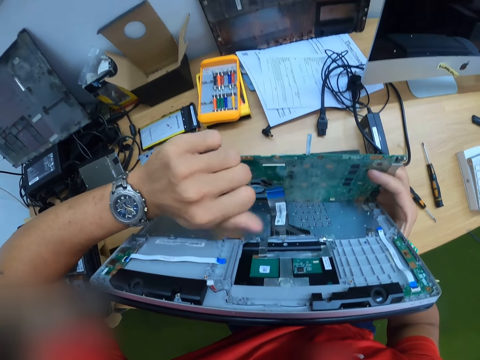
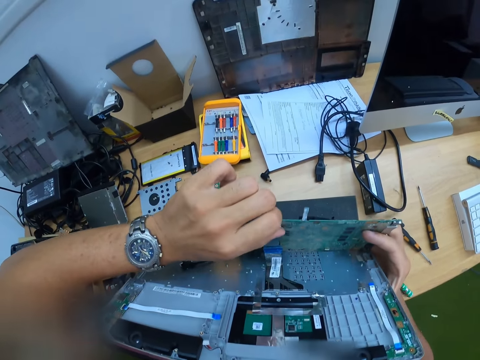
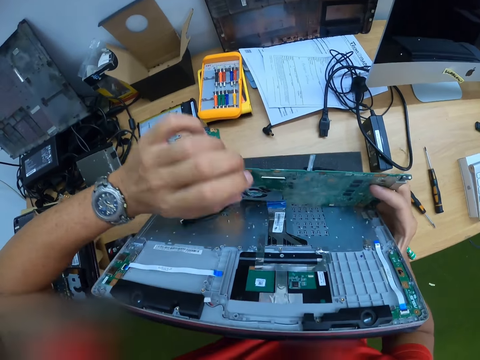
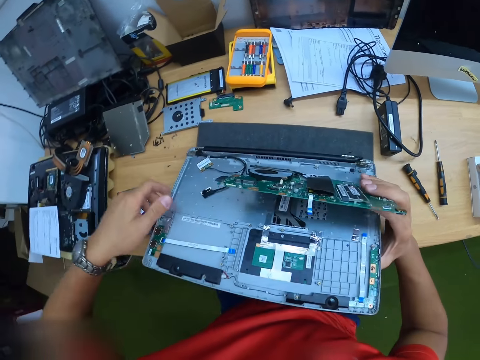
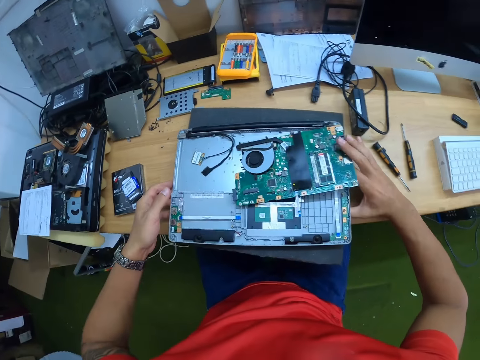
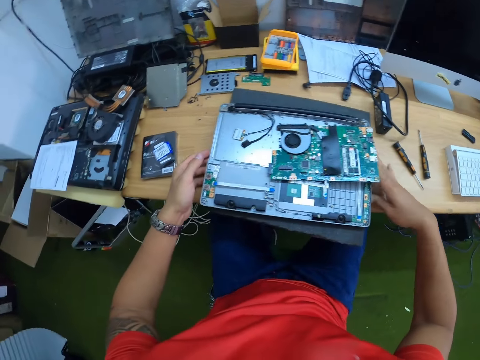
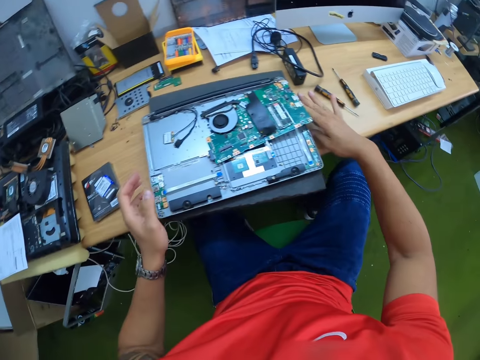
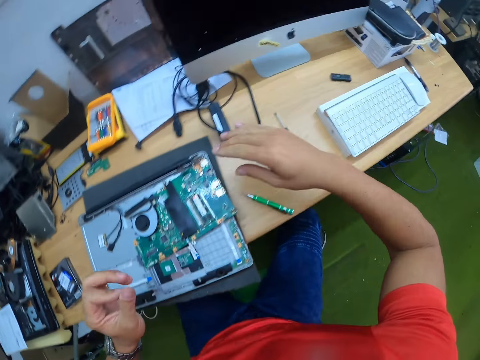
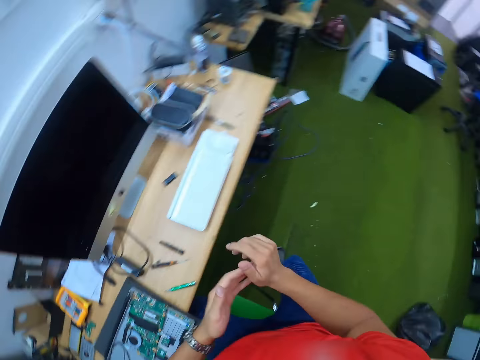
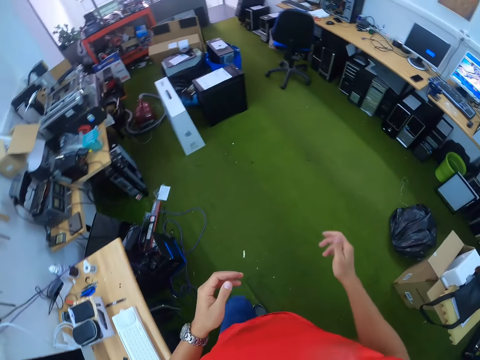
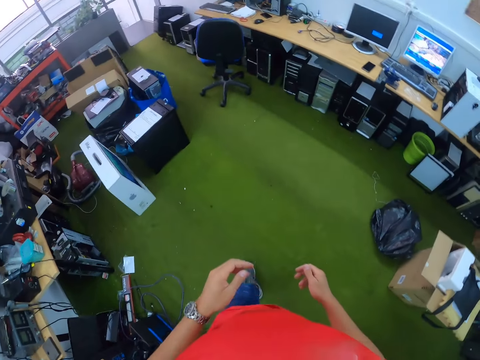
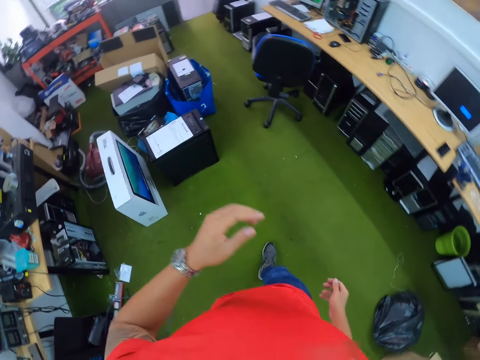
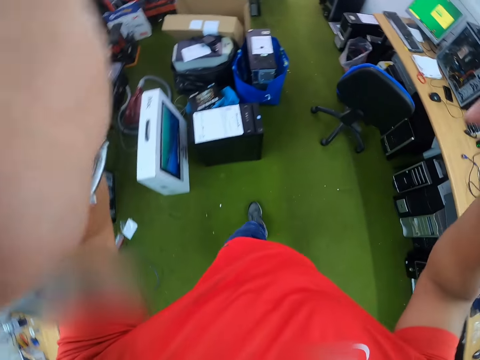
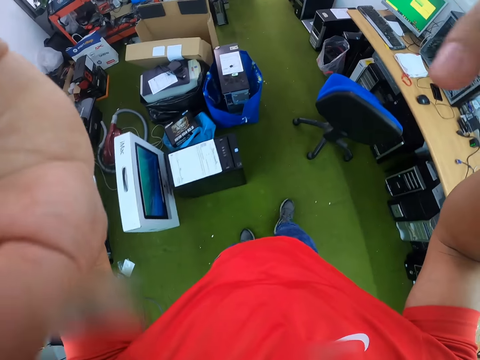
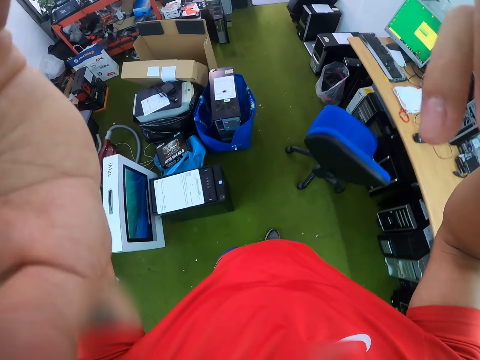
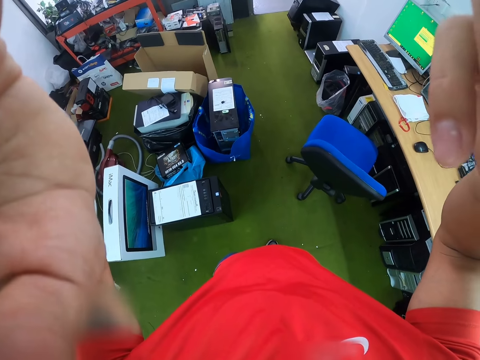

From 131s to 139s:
The camera wearer holds the circuit board and housing. They put the housing and circuit board on the table with both hands. They stand from a chair. They walk towards the desk on the other side. They adjust the camera.
